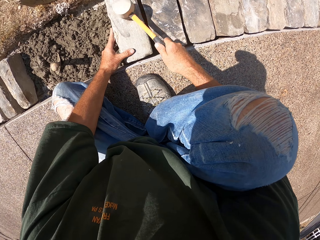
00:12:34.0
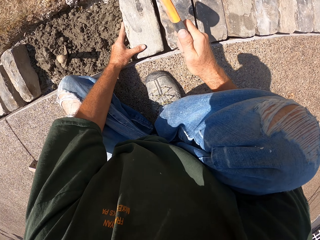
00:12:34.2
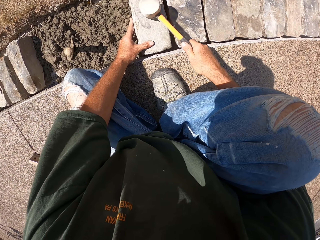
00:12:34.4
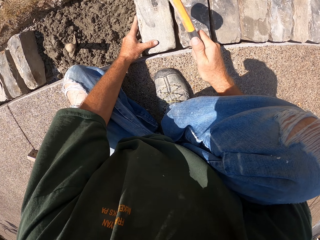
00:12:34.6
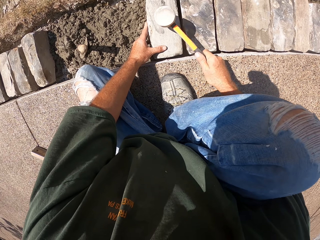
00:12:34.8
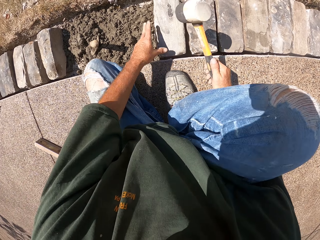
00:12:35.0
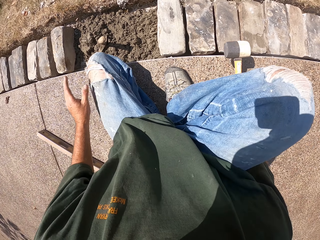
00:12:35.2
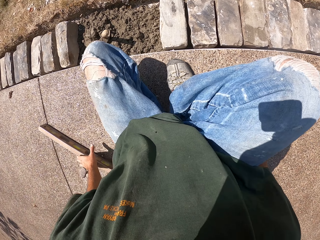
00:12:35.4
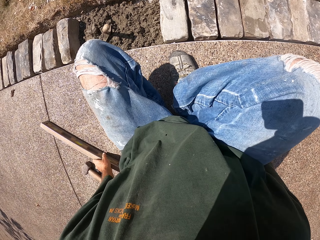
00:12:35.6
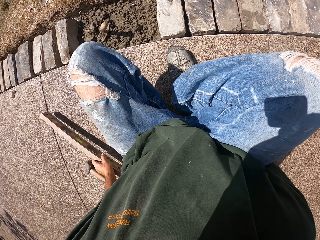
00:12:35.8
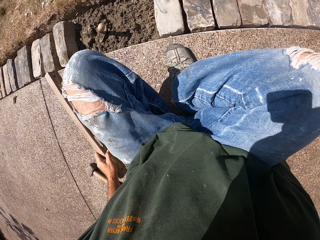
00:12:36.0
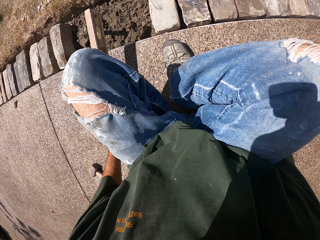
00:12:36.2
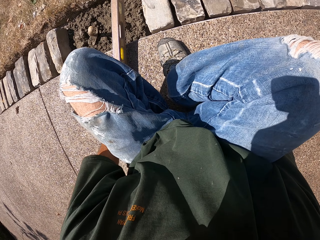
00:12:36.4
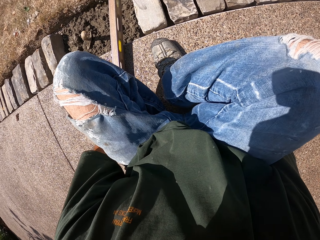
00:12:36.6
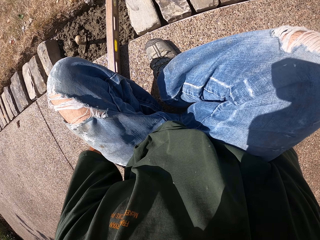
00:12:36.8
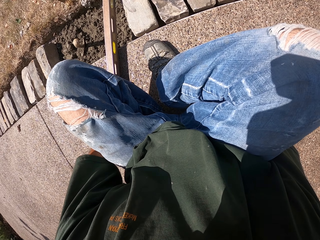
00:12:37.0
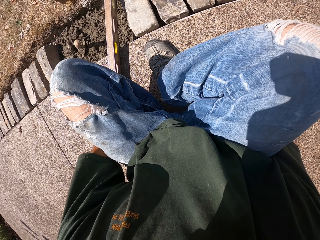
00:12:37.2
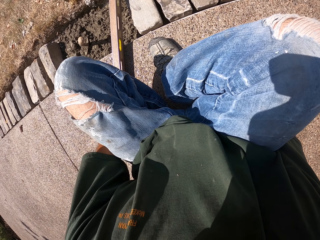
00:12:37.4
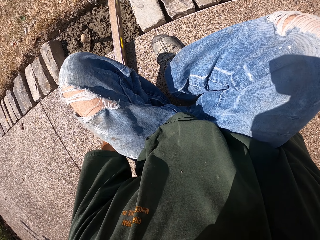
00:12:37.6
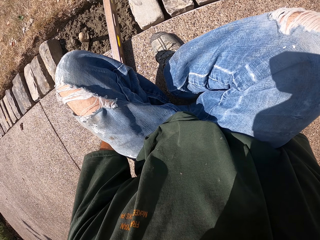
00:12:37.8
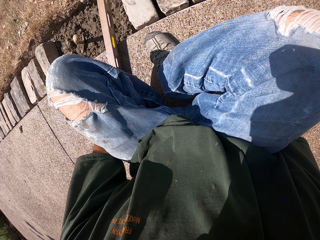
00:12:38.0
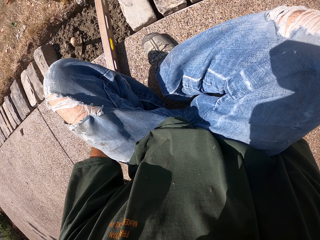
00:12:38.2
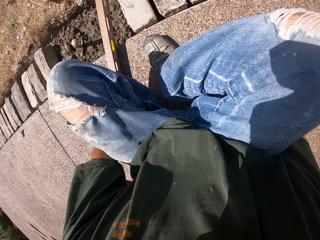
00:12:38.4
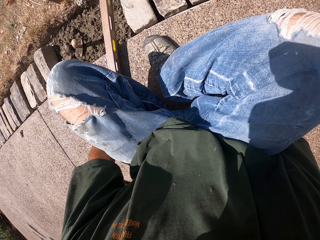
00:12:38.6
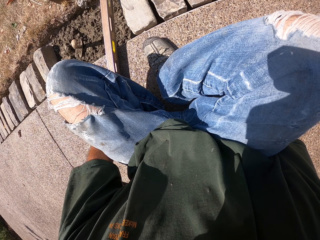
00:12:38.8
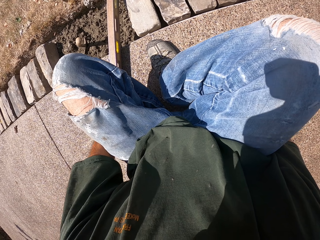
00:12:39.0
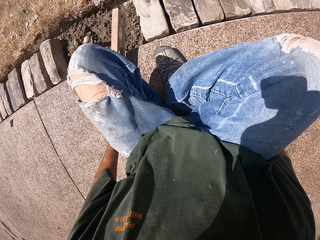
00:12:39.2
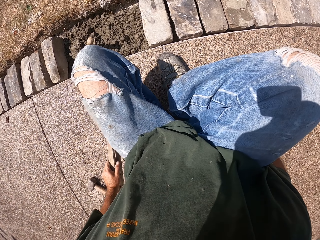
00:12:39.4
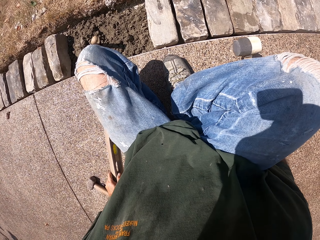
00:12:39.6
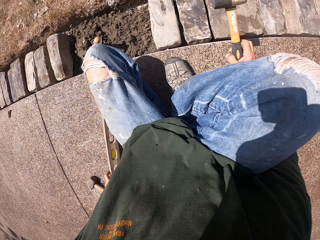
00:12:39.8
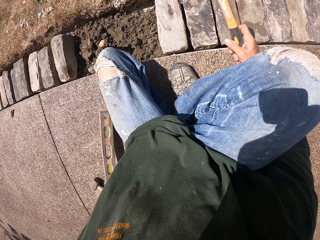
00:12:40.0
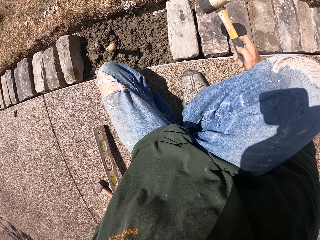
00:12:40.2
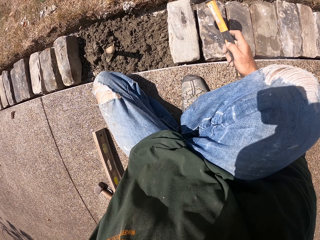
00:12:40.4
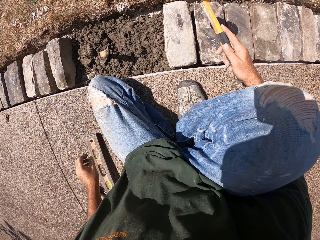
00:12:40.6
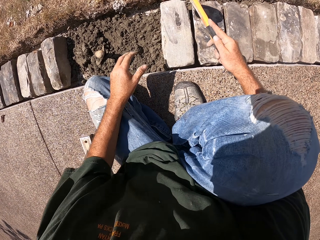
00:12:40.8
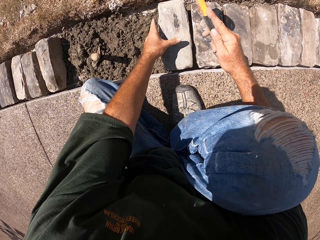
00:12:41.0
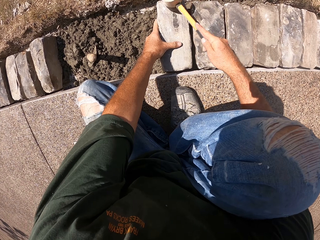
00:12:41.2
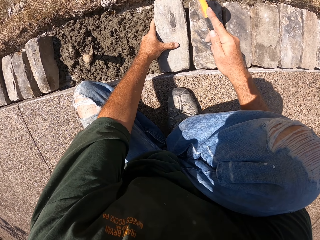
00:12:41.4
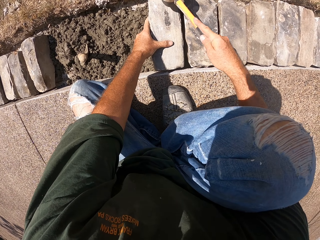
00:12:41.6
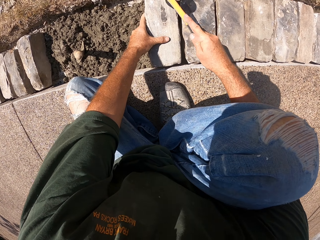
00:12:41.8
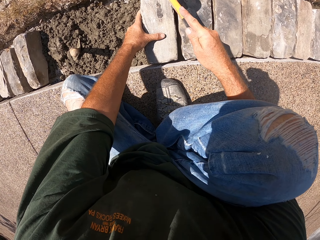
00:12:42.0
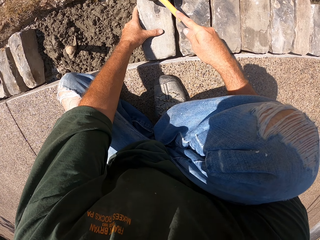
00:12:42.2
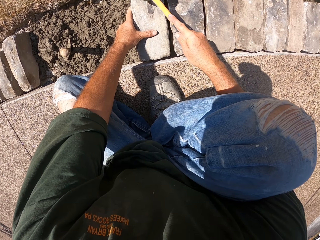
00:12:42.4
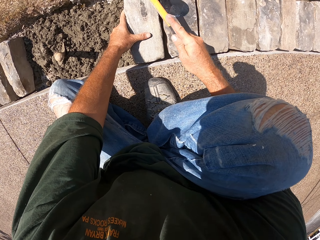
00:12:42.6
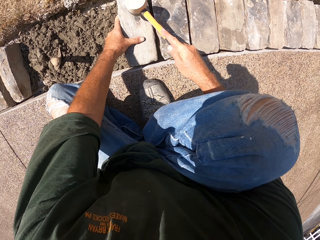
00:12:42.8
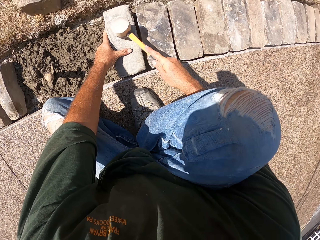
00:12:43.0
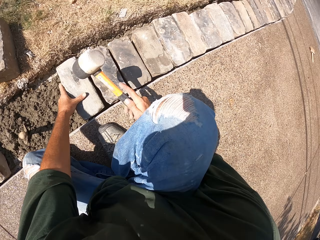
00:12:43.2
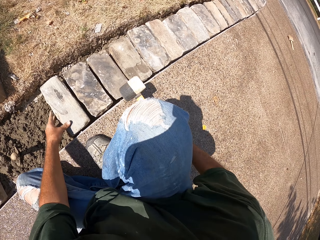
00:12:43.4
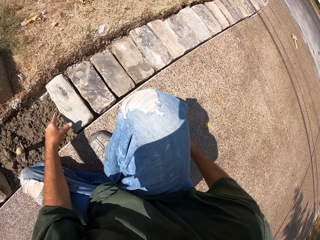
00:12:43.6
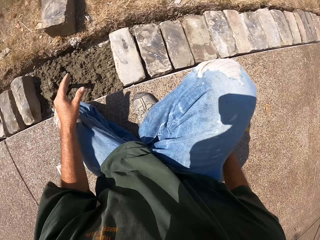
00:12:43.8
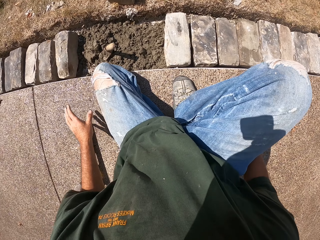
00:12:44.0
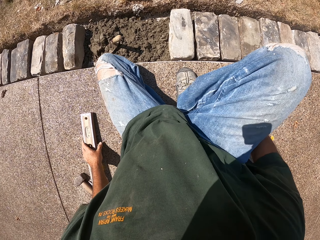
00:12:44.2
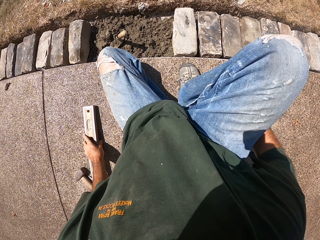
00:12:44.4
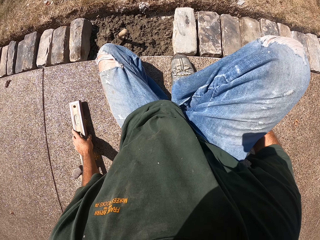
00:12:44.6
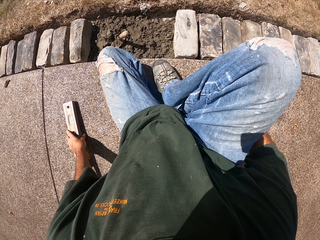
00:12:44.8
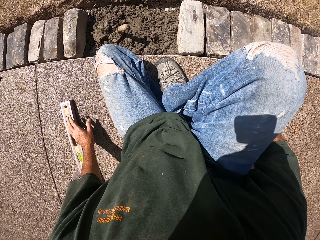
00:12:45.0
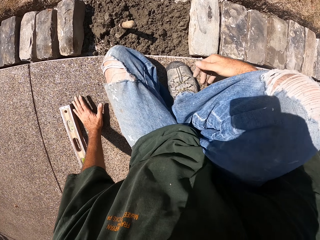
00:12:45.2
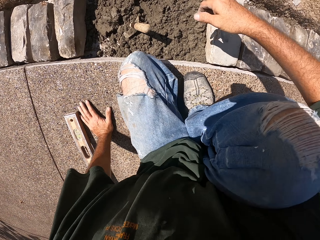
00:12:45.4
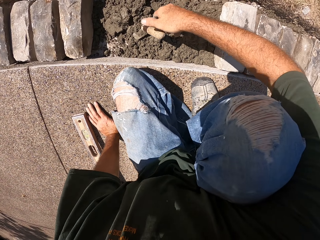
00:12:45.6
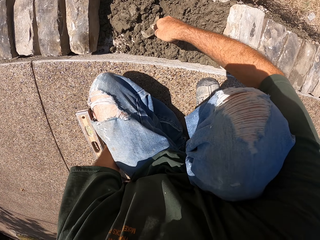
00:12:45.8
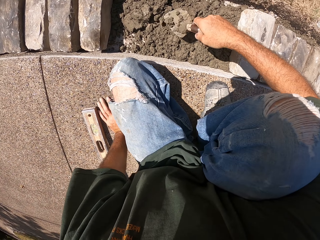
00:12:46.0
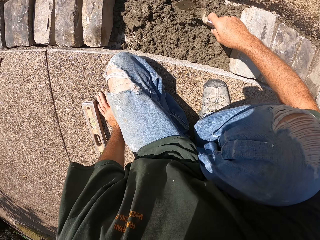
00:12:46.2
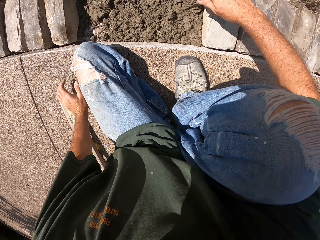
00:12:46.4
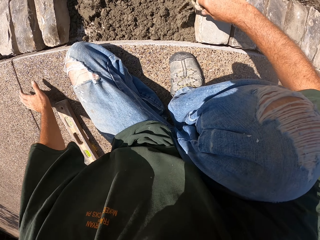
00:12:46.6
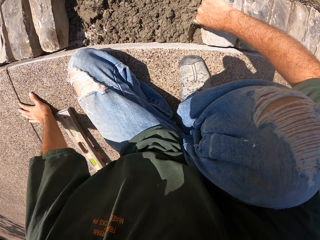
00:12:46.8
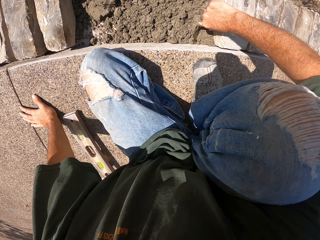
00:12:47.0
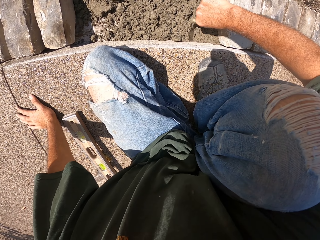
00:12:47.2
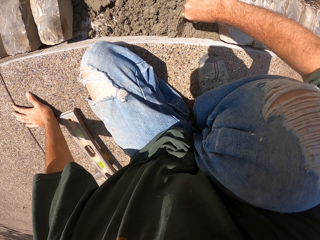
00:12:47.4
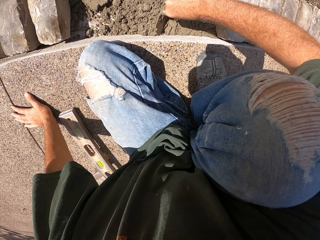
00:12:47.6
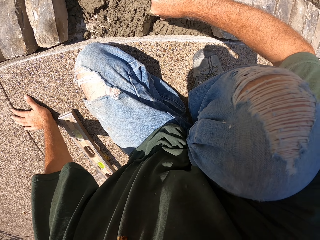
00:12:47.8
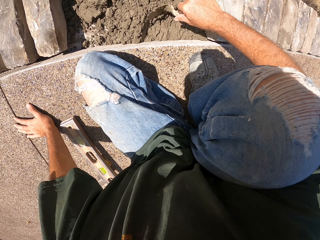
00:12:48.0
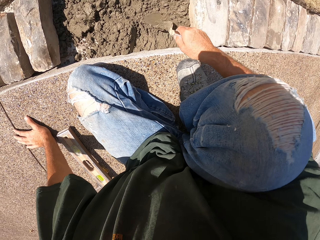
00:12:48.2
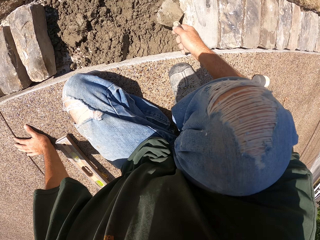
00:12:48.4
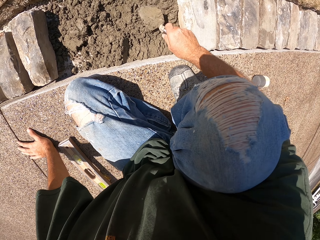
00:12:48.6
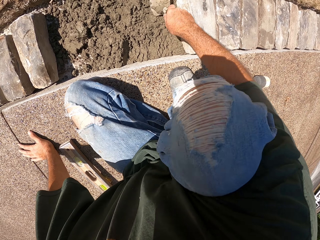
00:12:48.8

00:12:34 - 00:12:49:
The camera wearer picks up a spirit level. They put the spirit level on the brick. They check the level with the level balance. They hit the brick with a hammer. They drop the hammer. They touch the level balance. They level the concrete. They spread mortar with a trowel.

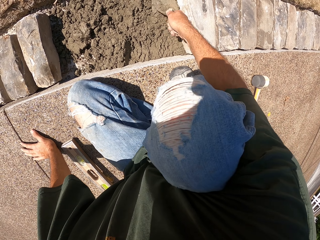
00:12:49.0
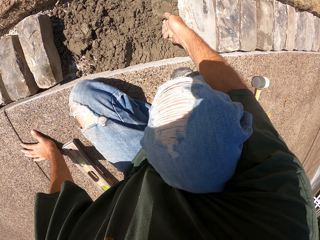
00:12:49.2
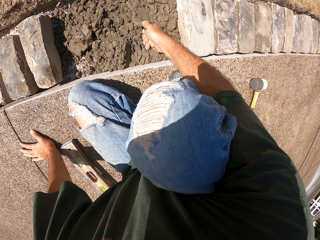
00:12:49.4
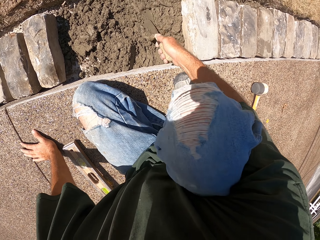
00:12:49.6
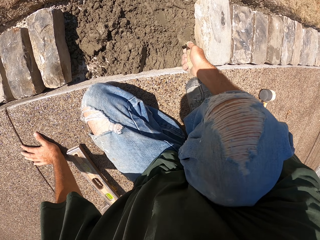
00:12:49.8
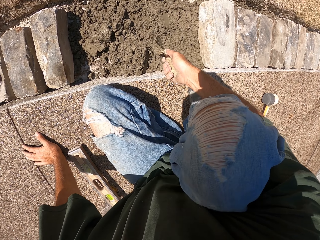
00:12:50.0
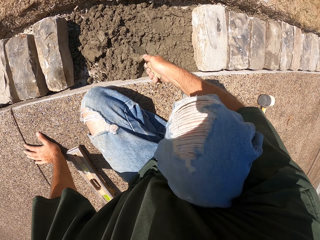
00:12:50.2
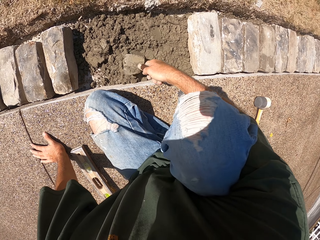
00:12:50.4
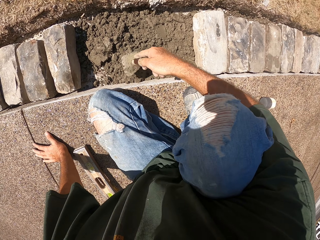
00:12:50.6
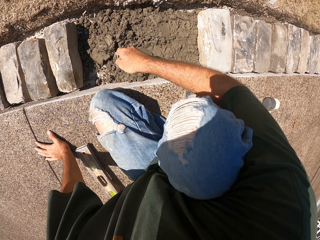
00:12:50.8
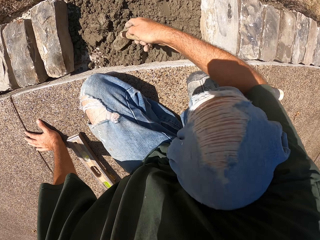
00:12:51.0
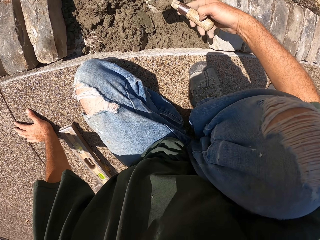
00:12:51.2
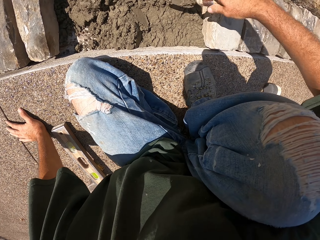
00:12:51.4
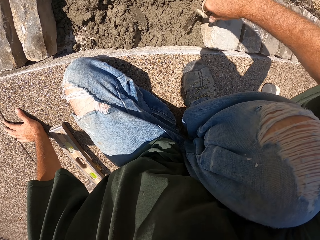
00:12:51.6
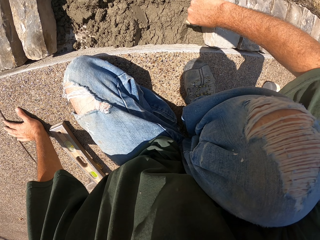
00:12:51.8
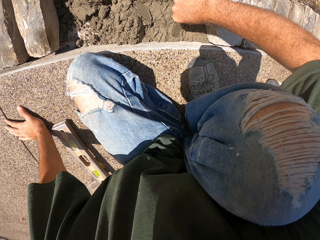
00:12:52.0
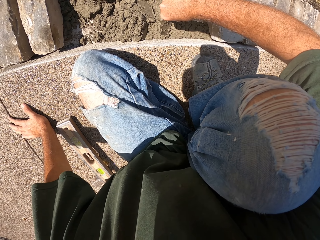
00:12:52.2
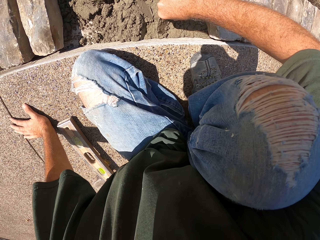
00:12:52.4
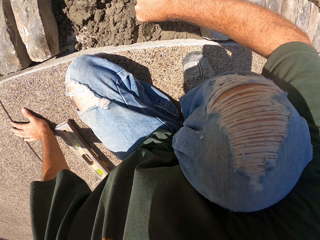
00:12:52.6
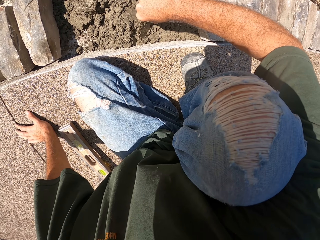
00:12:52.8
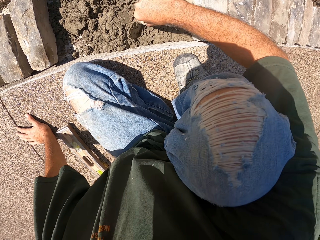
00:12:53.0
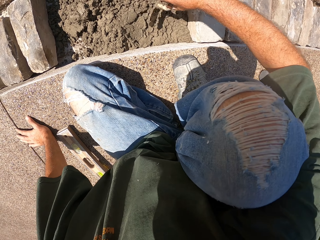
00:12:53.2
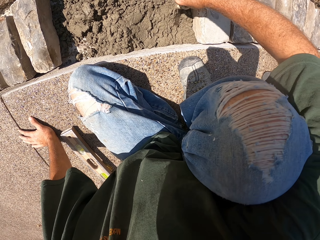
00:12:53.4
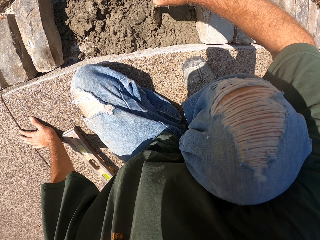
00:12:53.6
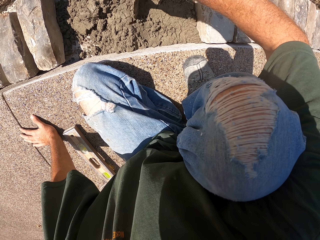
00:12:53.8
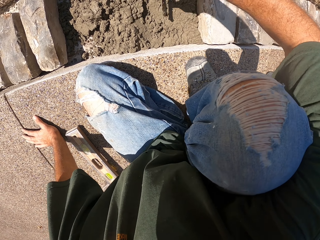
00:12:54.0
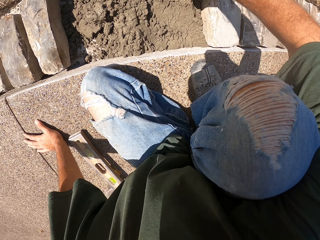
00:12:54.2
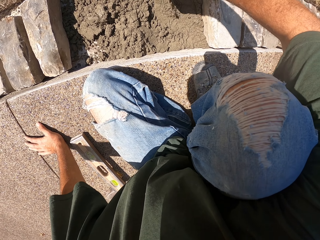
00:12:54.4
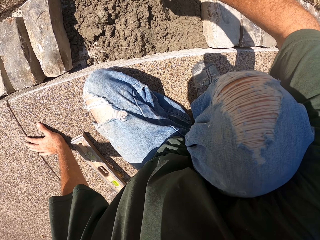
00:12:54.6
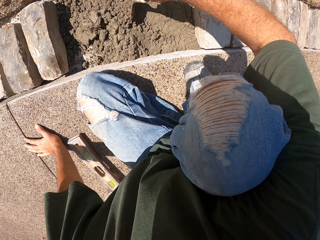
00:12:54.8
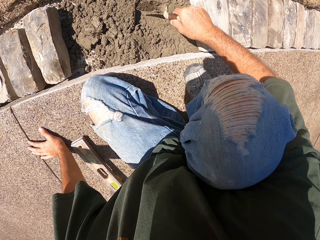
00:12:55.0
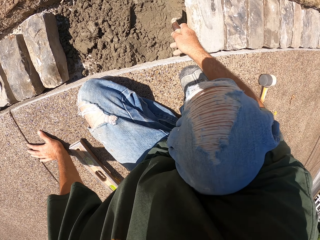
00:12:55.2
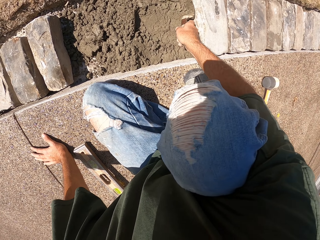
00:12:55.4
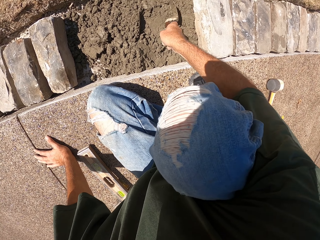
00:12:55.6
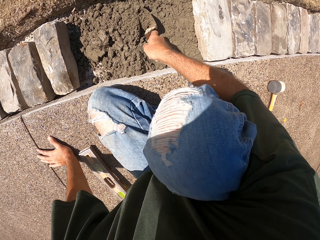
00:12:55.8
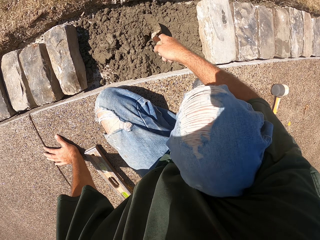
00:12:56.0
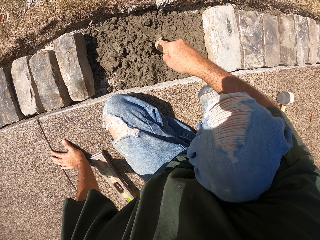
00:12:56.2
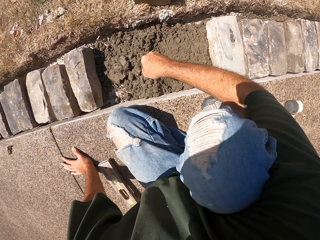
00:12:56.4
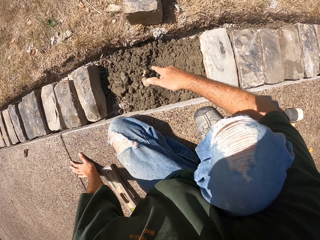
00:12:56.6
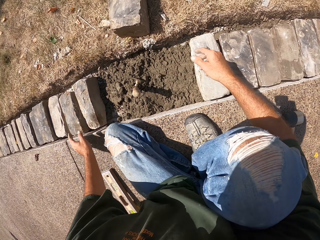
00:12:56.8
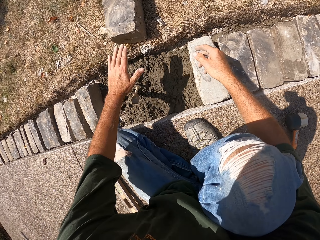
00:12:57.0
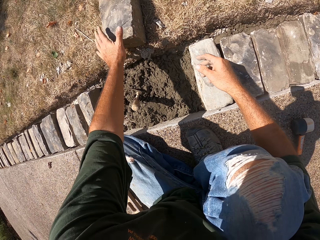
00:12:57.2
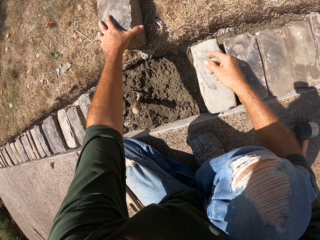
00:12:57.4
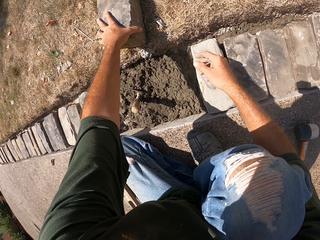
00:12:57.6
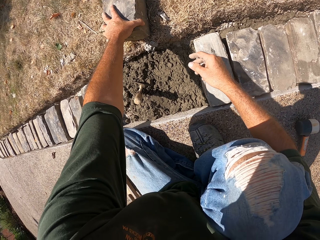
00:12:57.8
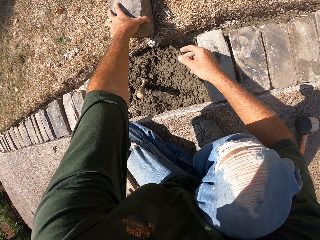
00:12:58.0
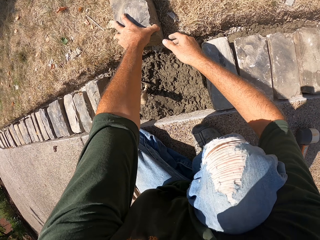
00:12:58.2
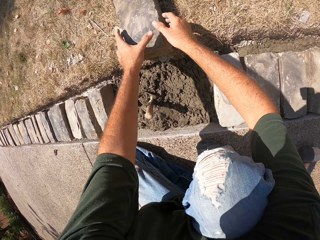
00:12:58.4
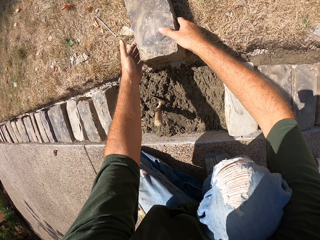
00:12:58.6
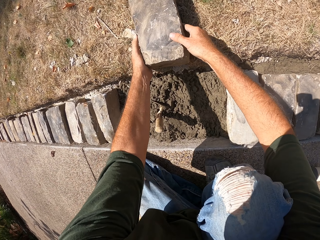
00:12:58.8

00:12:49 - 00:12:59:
The camera wearer picks up a brick. They put a stone in the furrow.
